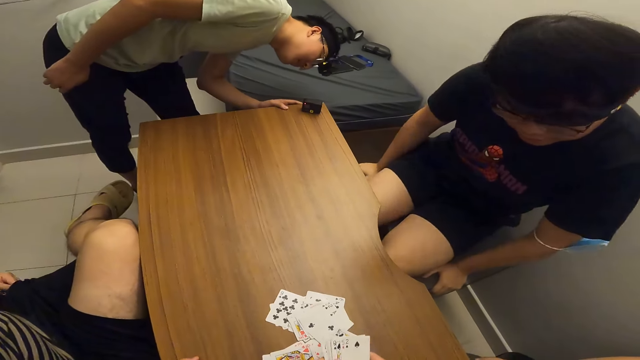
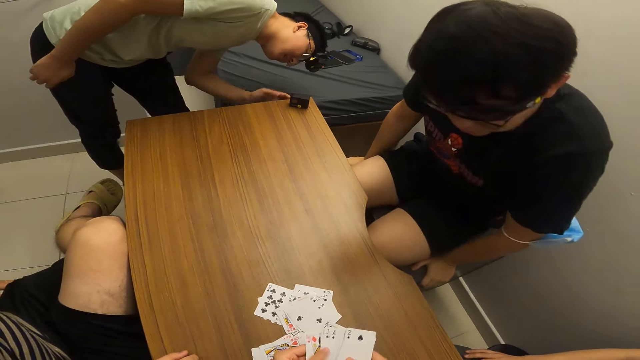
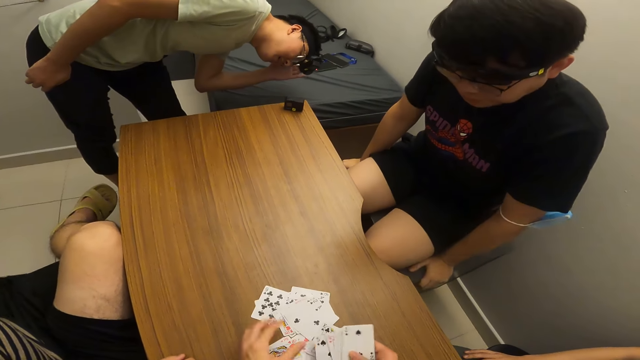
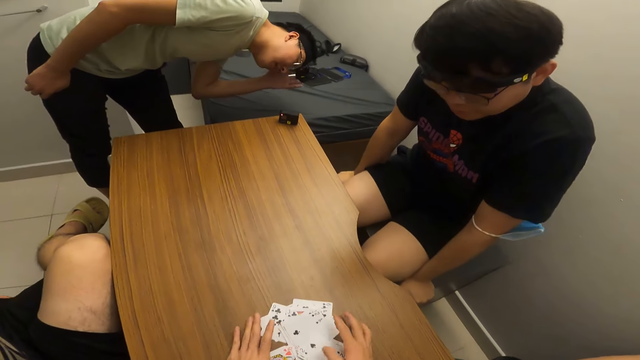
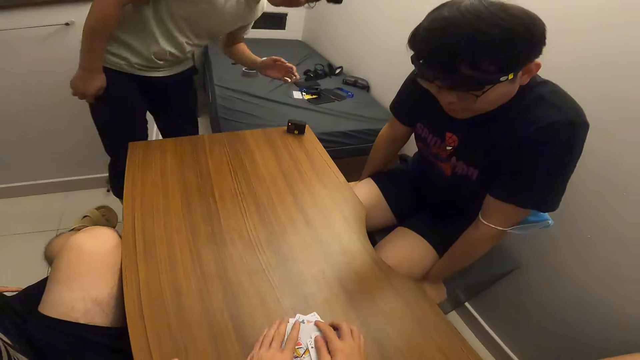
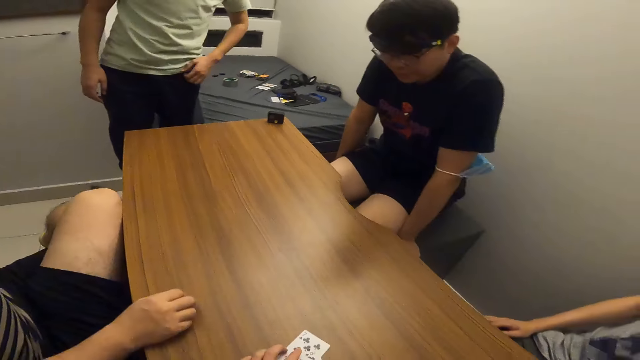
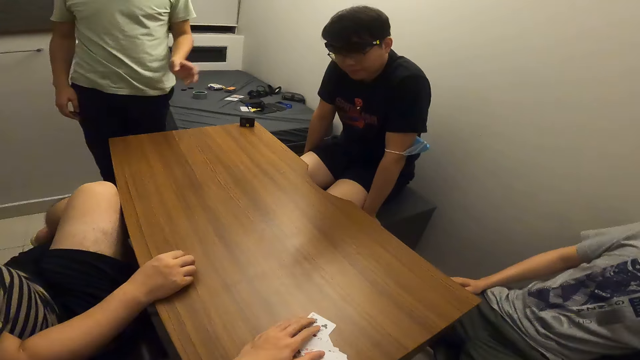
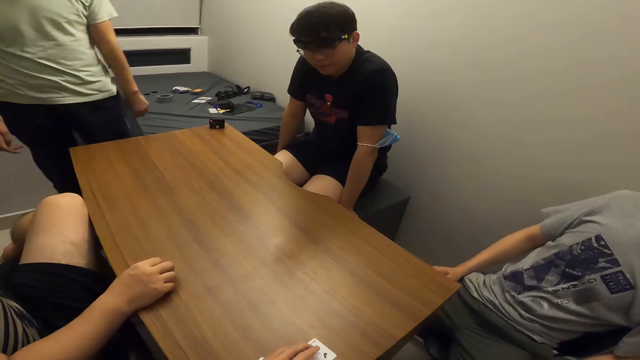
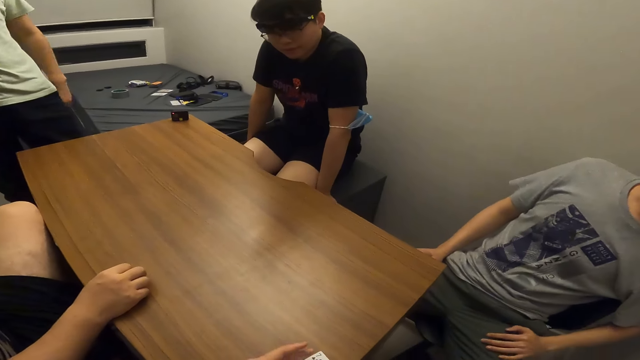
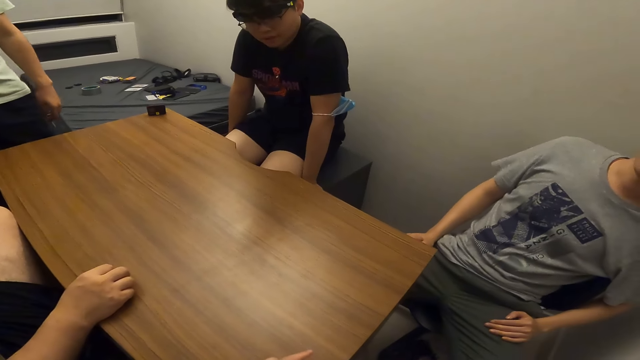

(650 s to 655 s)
The camera wearer shuffles the card.

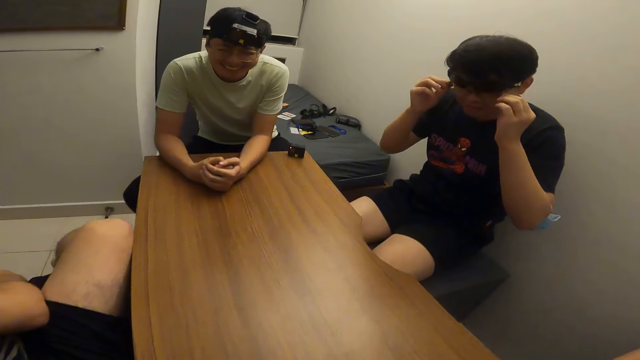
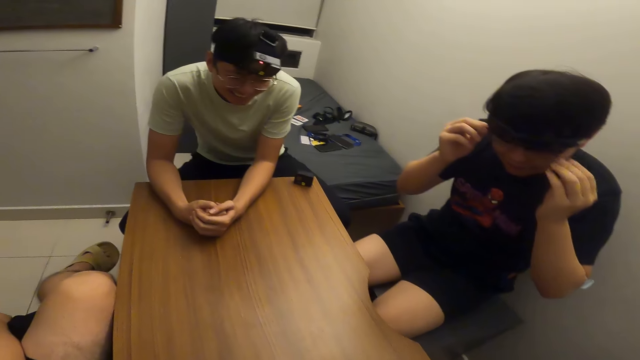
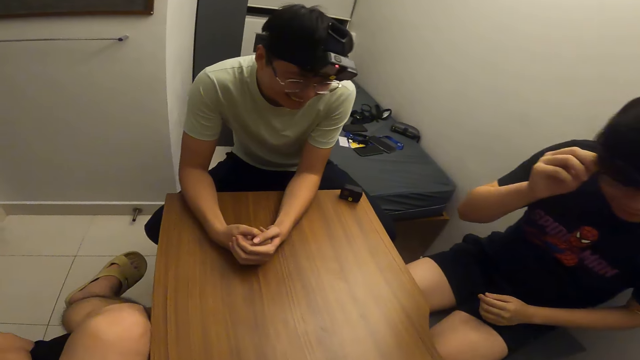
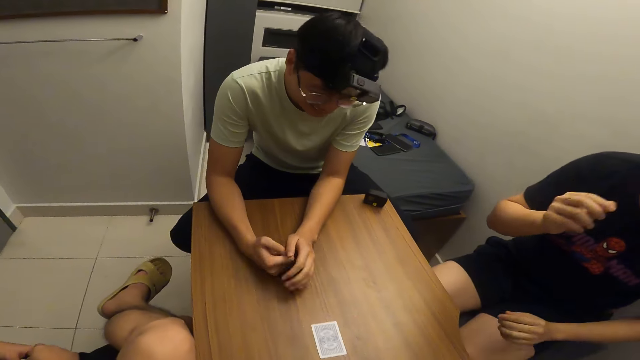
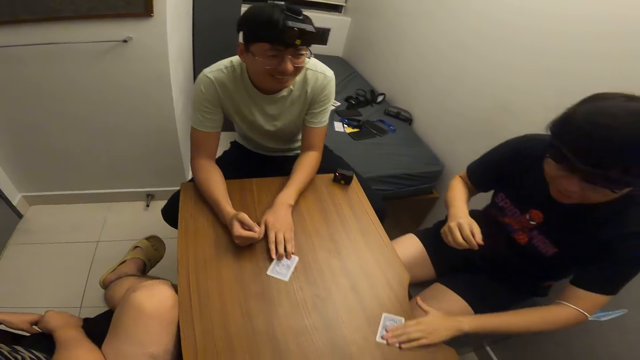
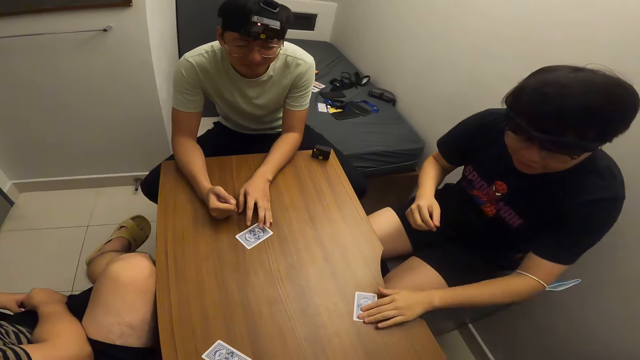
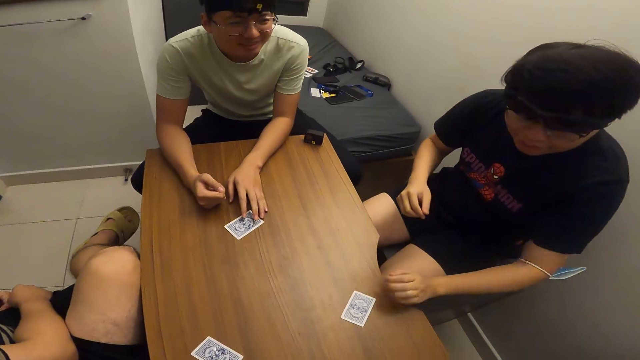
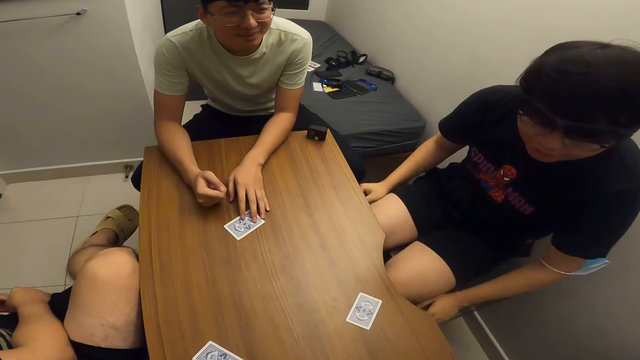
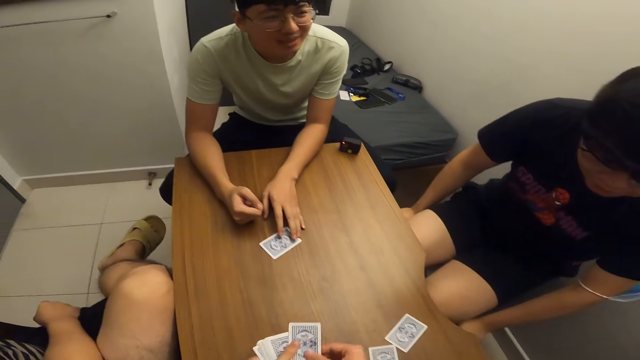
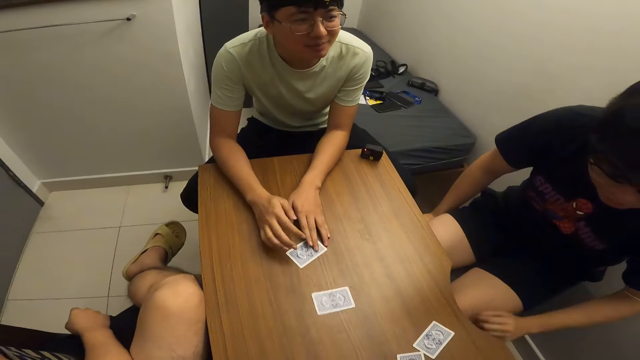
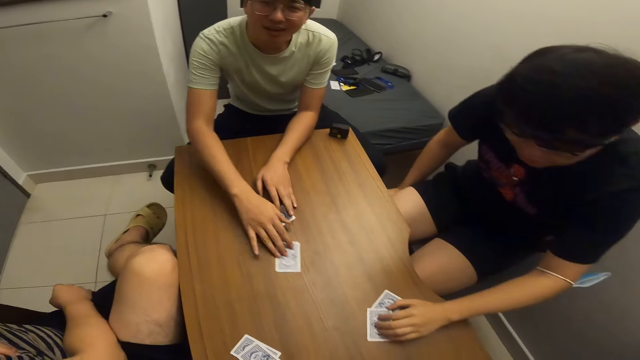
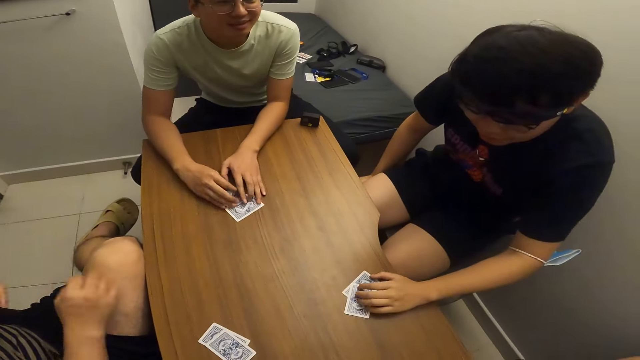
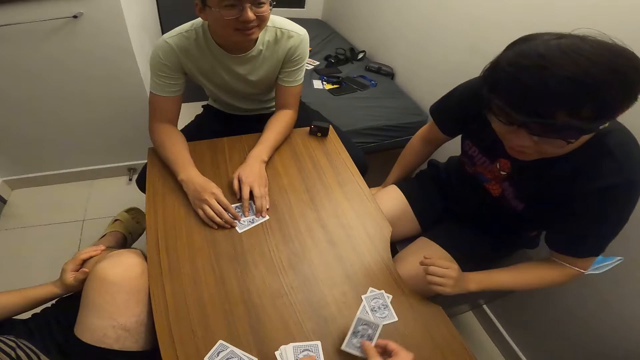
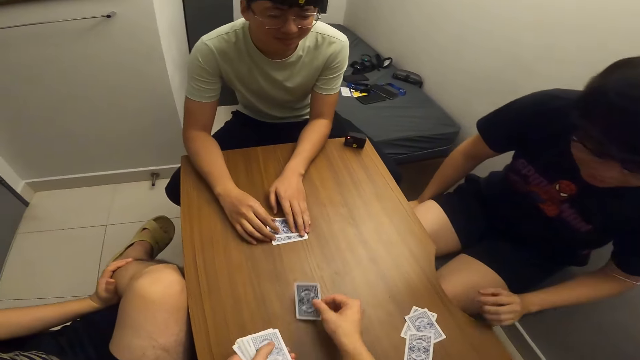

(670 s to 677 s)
The camera wearer shares the card to the players.

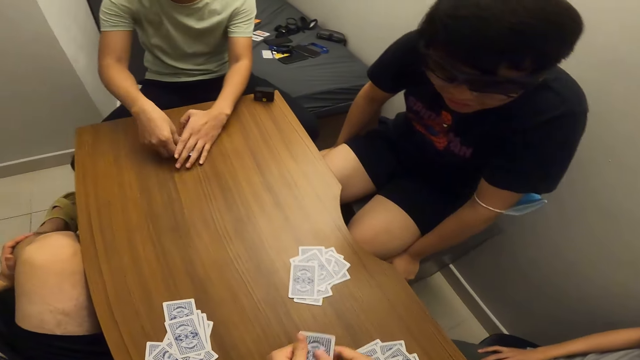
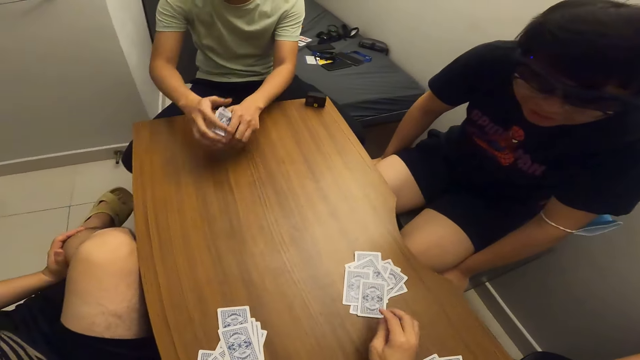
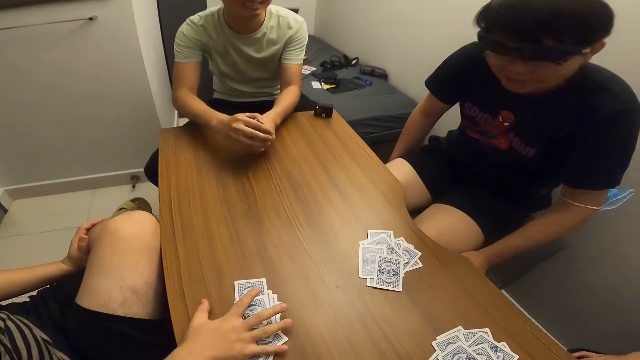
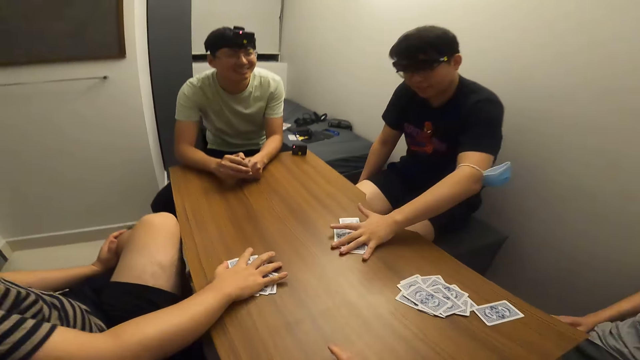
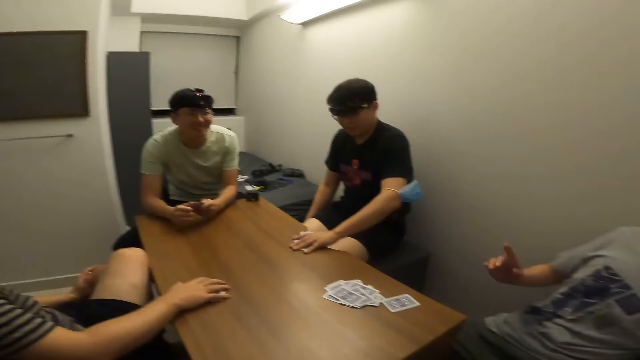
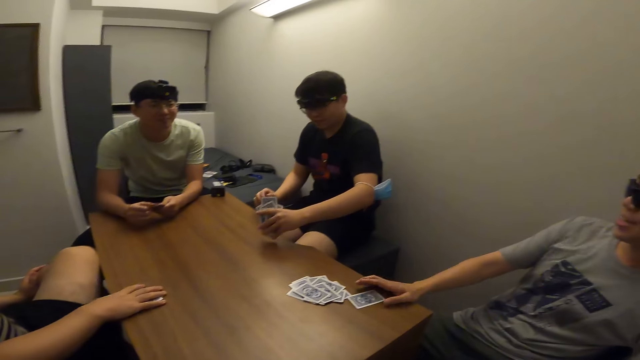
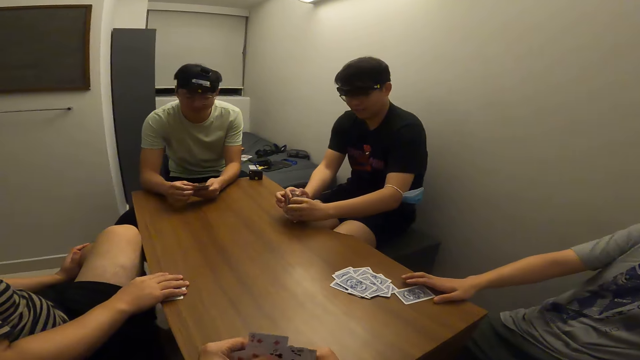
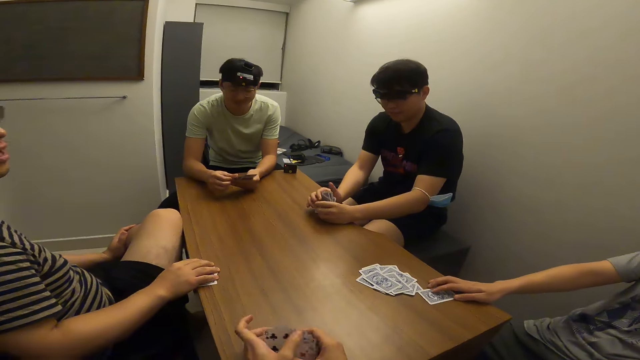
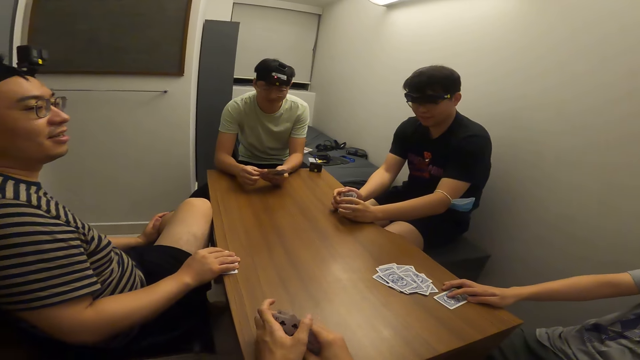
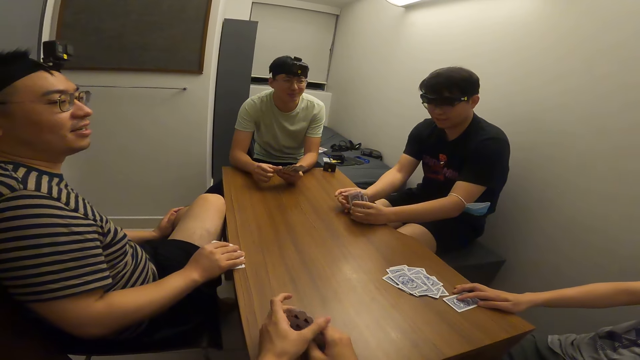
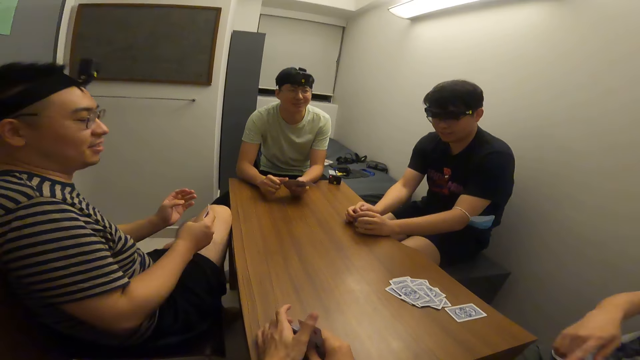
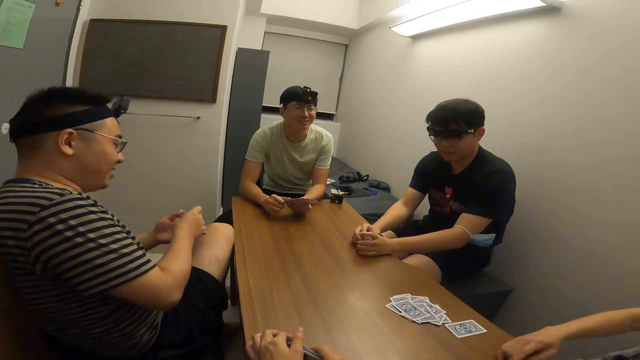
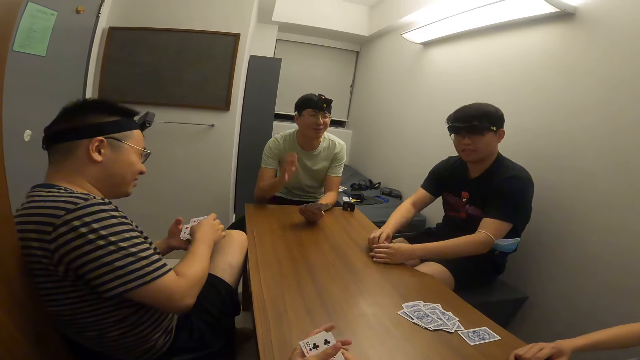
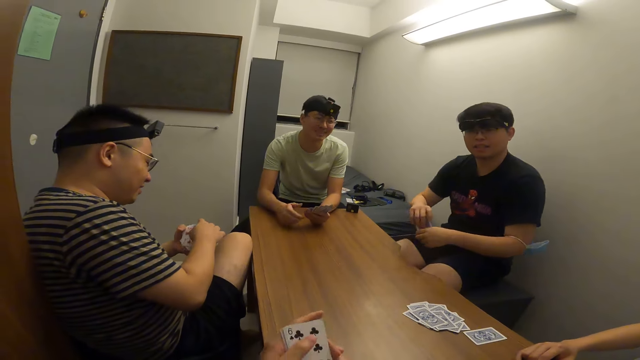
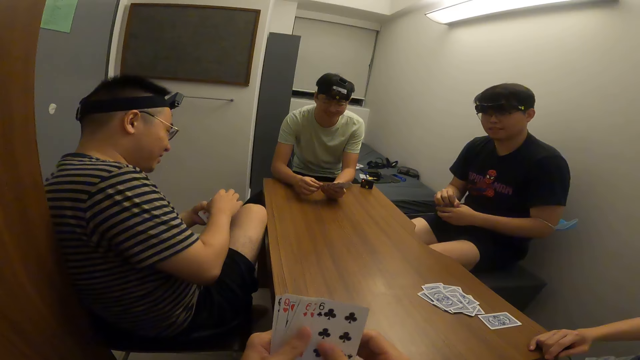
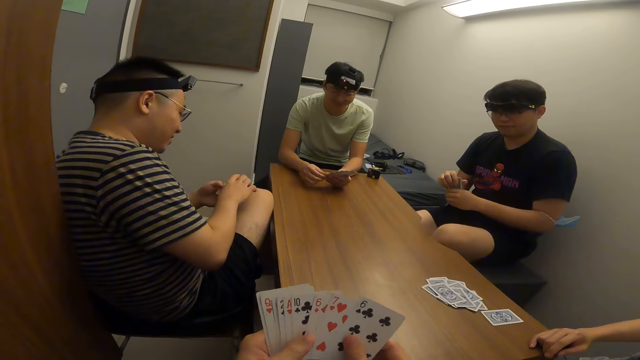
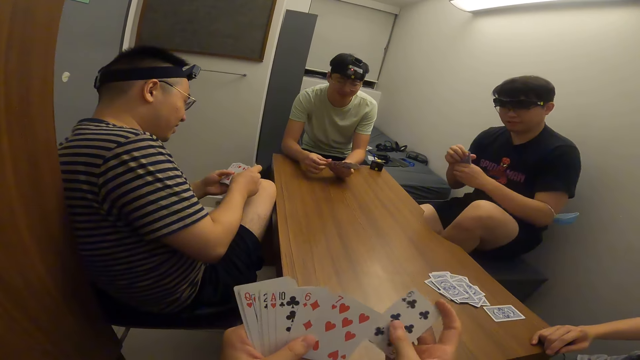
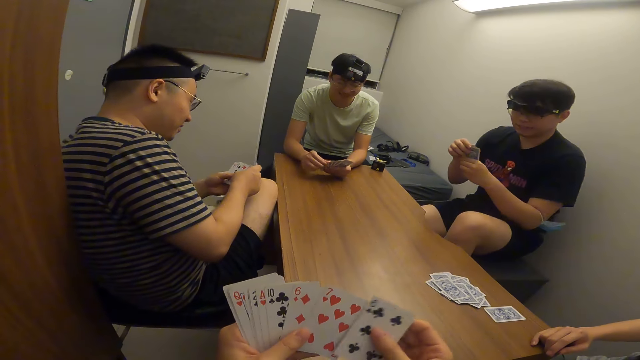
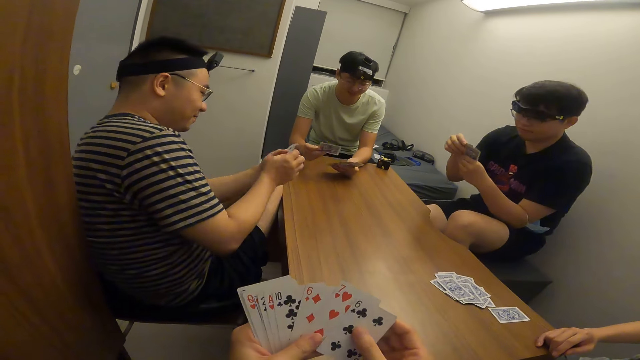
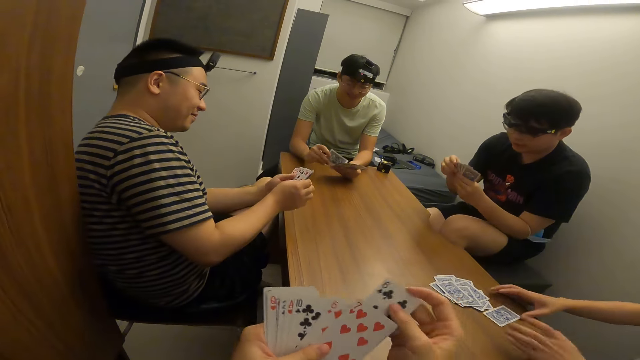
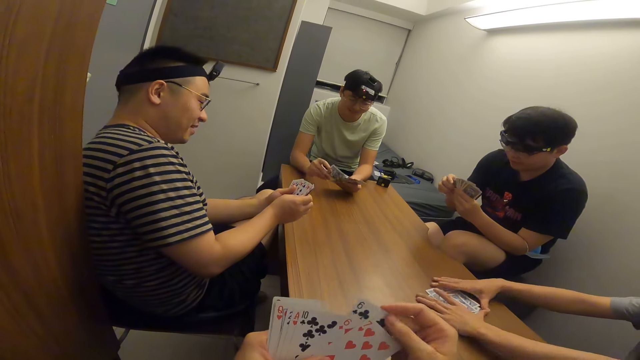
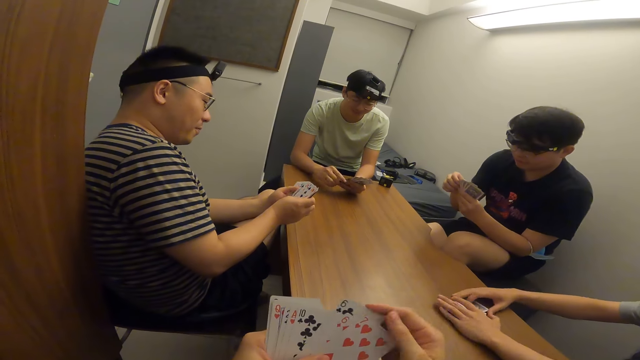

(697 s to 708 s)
The men pick the card on the table.
